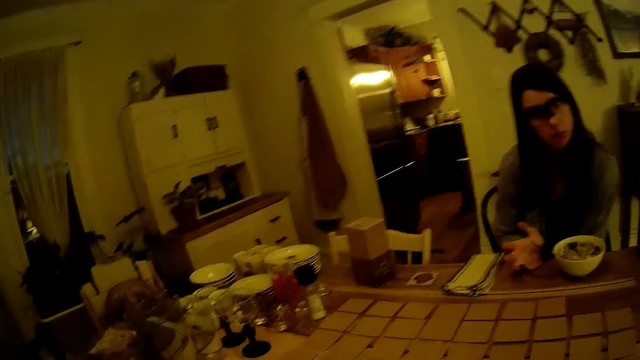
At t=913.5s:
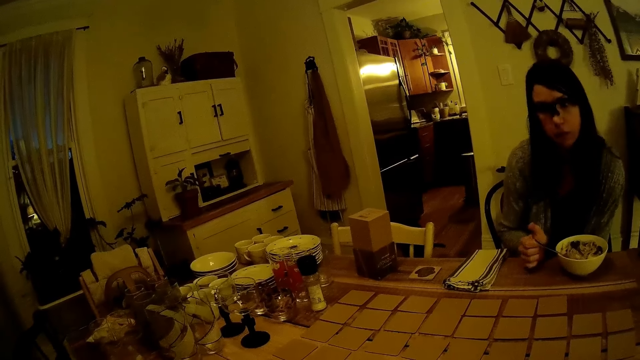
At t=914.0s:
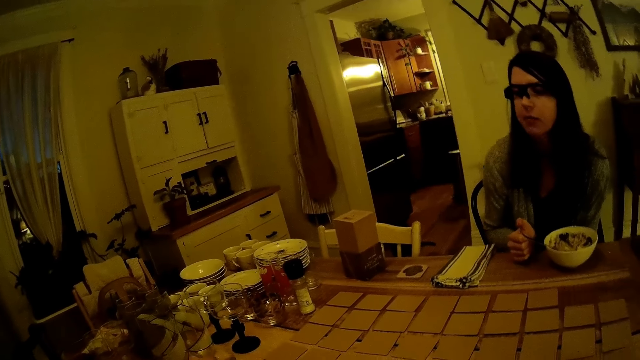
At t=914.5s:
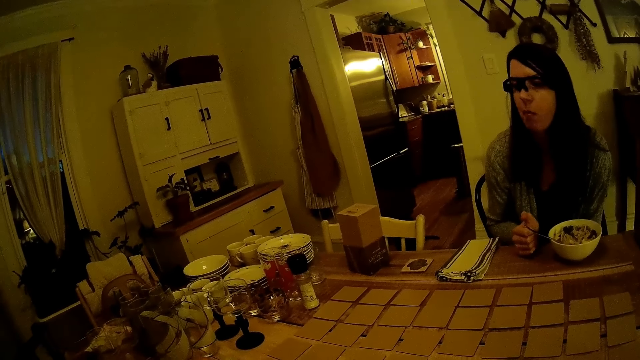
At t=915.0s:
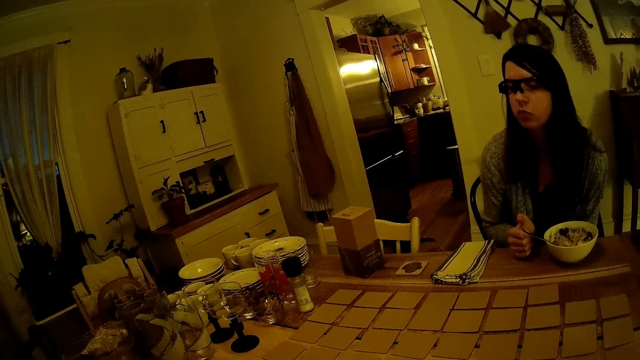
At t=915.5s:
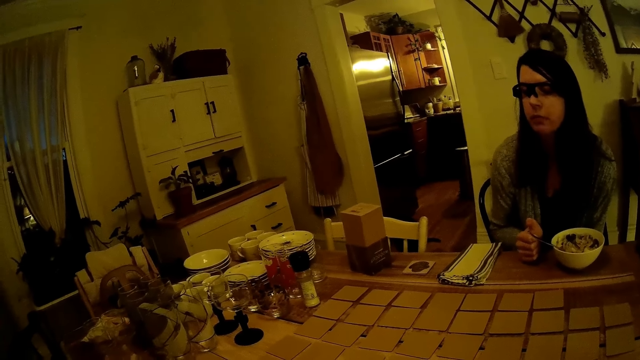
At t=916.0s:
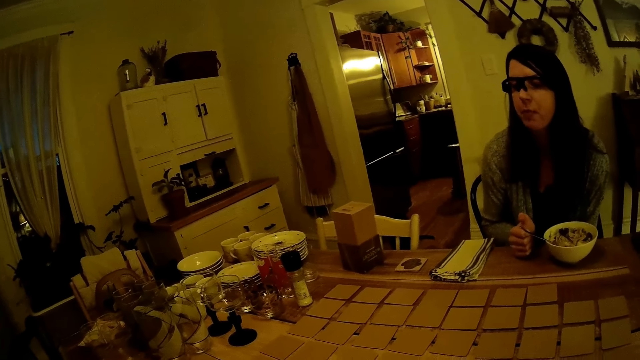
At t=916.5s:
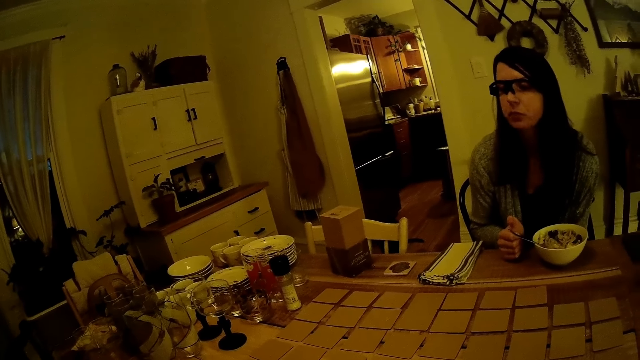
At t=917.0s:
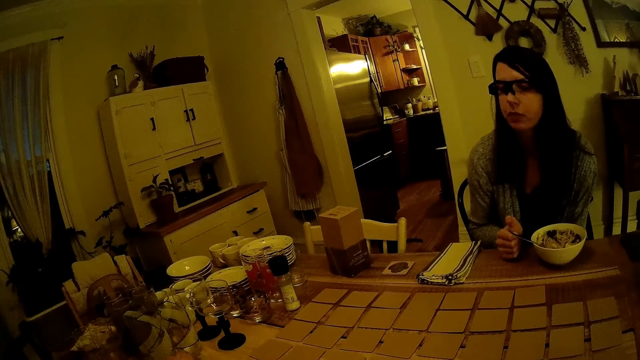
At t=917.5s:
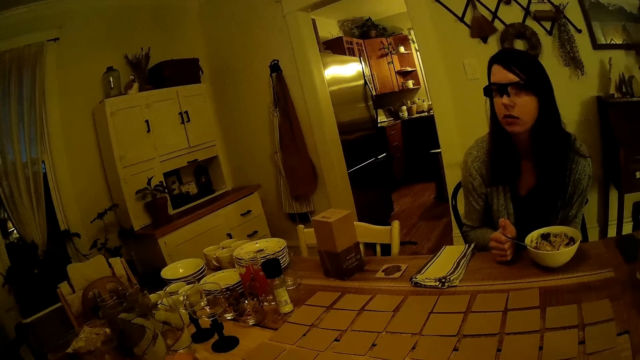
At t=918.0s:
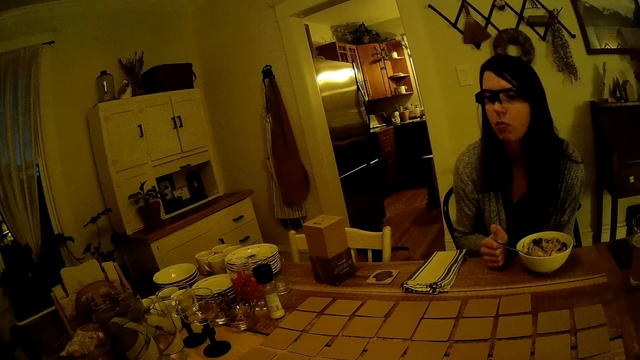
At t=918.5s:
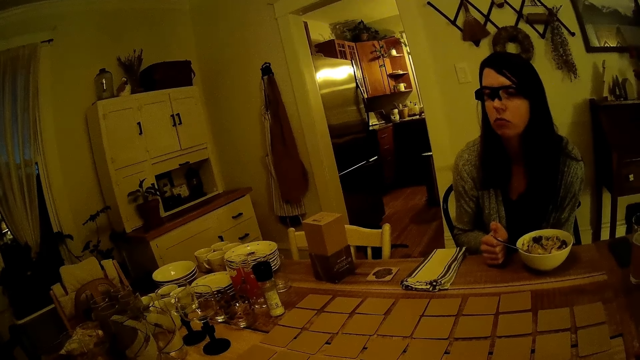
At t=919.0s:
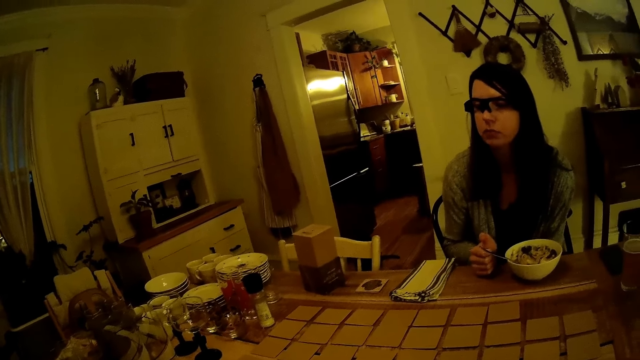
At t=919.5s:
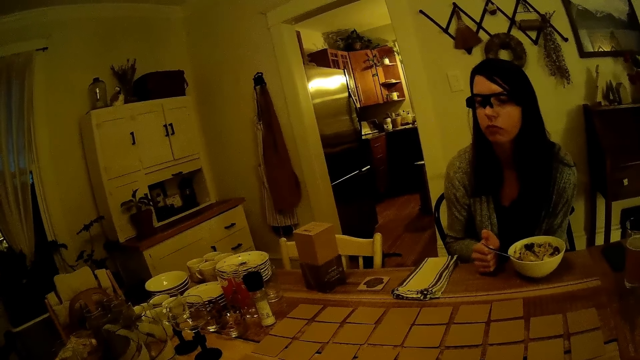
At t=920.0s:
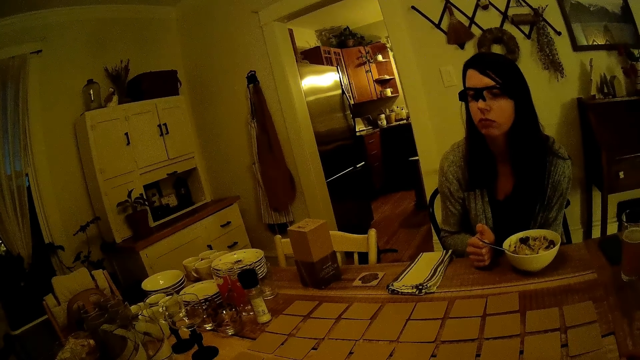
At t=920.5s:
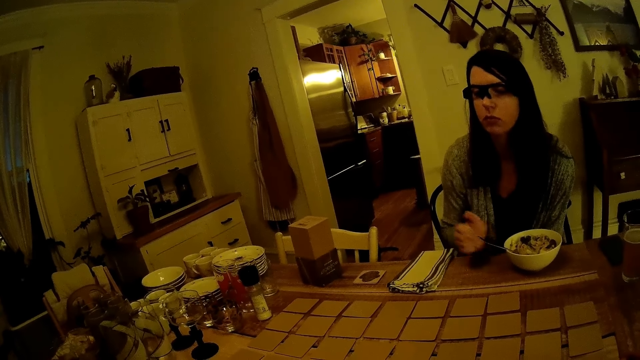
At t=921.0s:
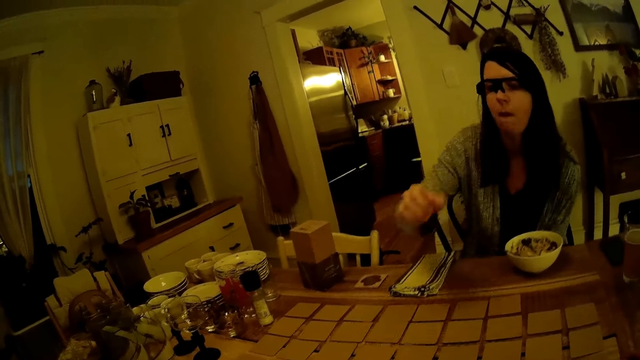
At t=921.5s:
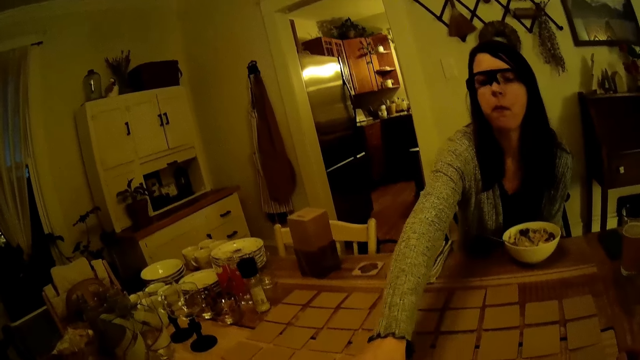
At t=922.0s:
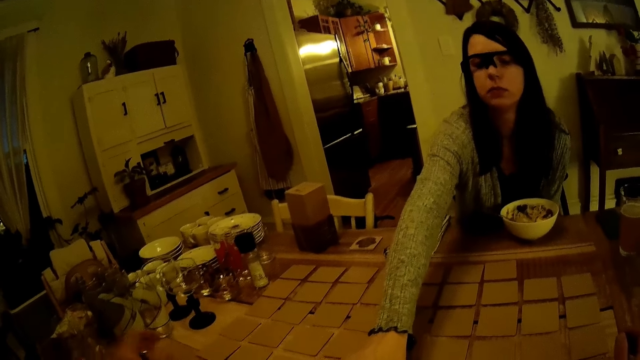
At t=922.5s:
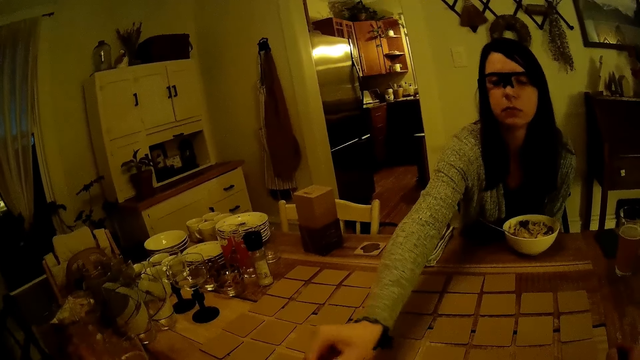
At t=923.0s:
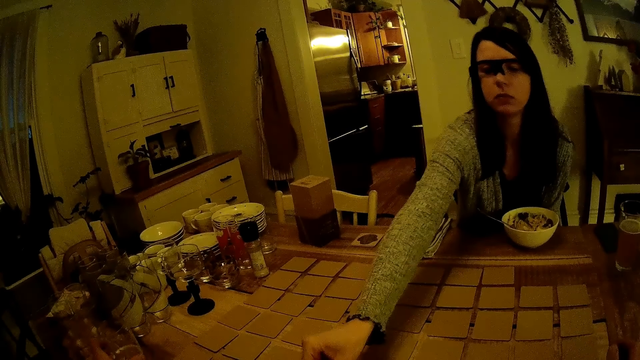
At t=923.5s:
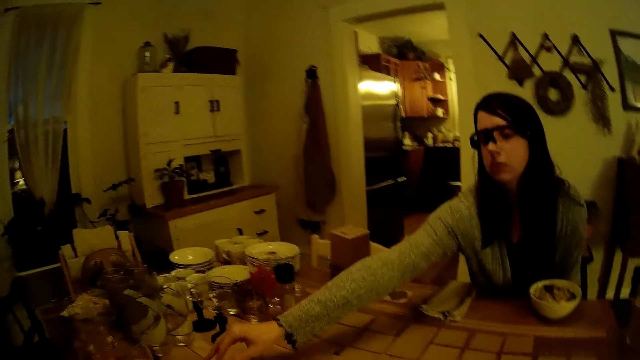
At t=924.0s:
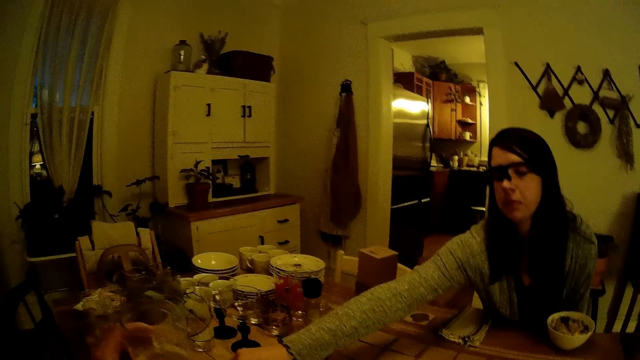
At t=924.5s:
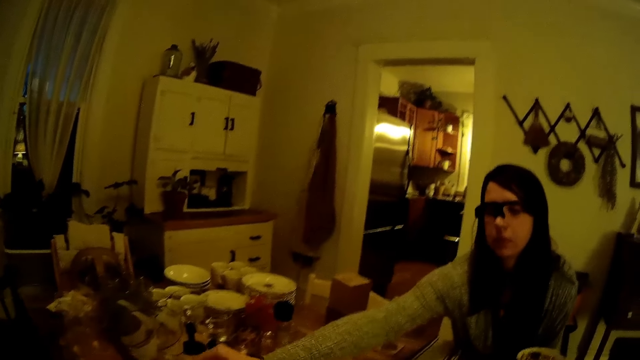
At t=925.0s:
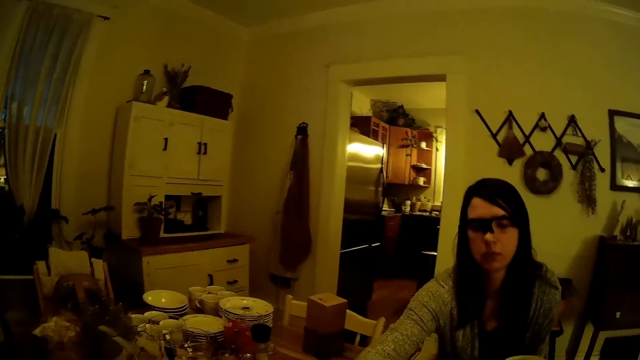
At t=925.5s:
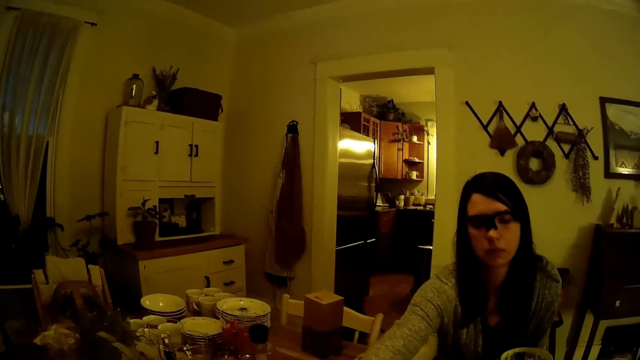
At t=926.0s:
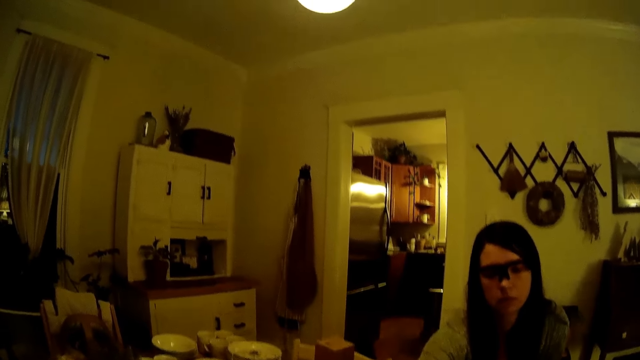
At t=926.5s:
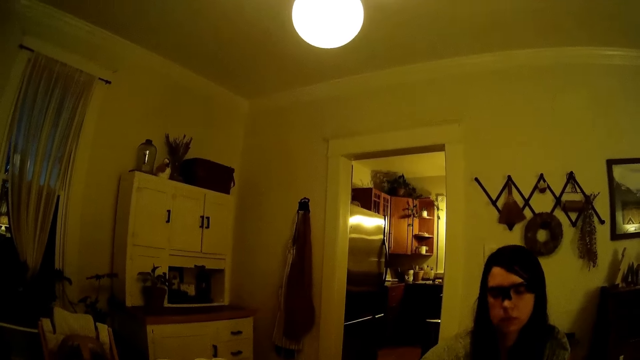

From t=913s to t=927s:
The girl stares around. She holds cards and flips a card on the dining table with her right hand. The camera wearer picks up a glass of water from the dining table with his left hand. The girl picks up a card on the dining table with her right hand.

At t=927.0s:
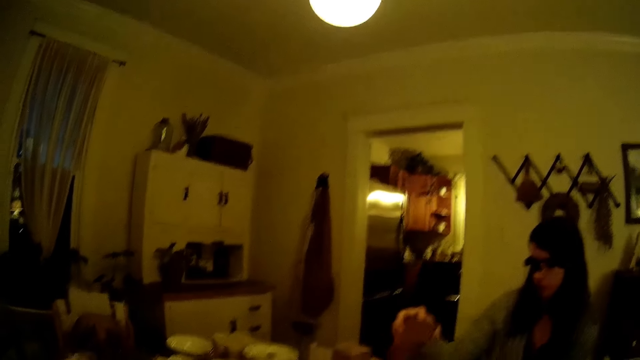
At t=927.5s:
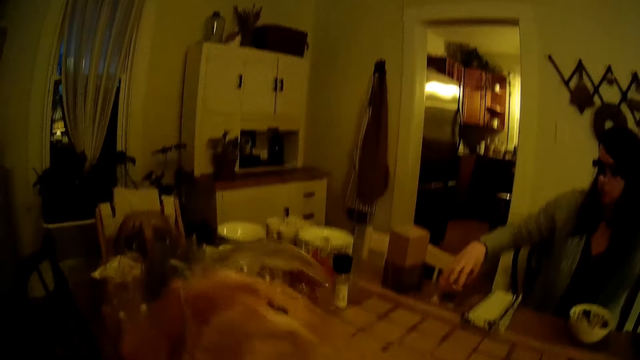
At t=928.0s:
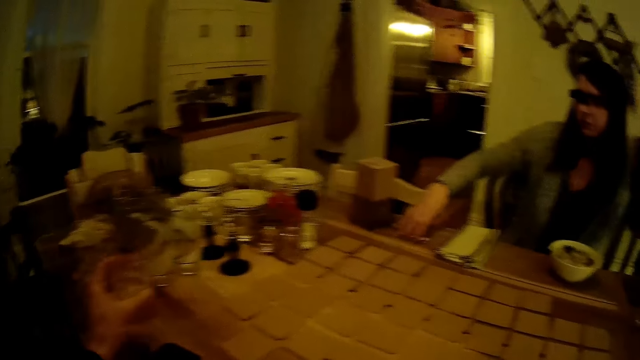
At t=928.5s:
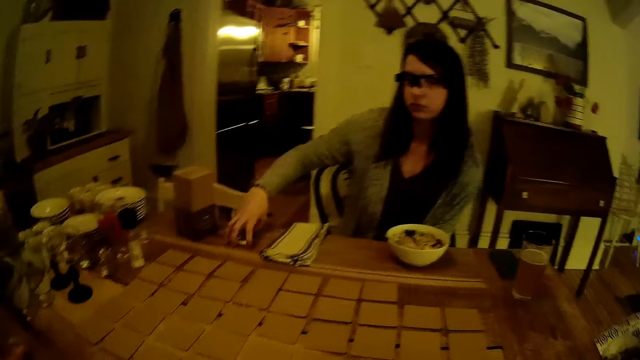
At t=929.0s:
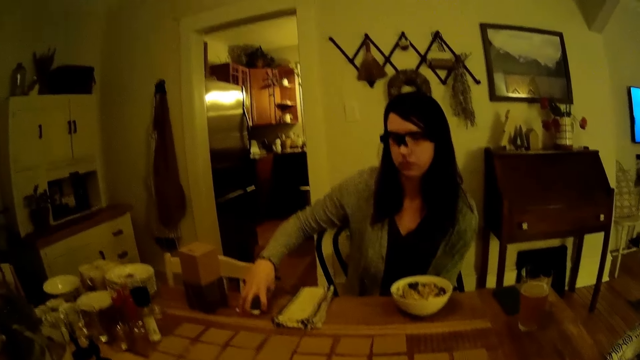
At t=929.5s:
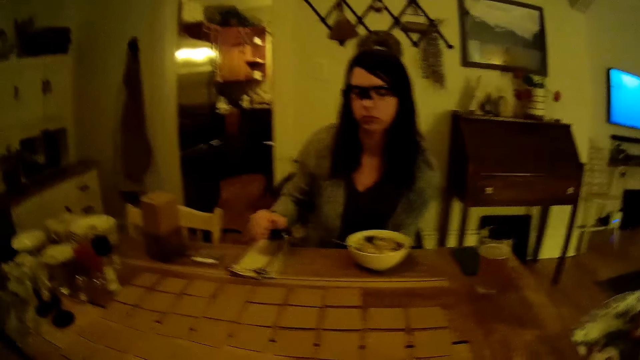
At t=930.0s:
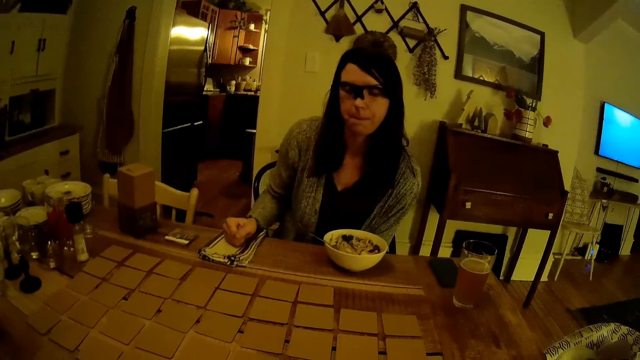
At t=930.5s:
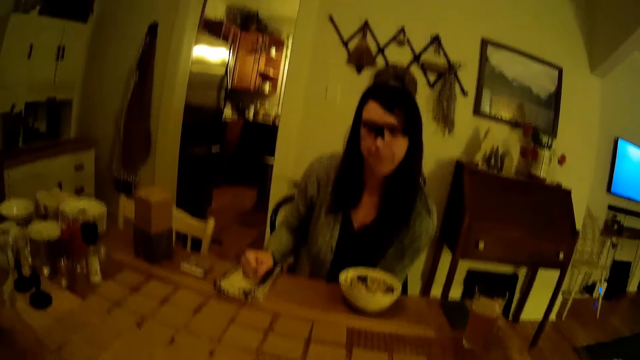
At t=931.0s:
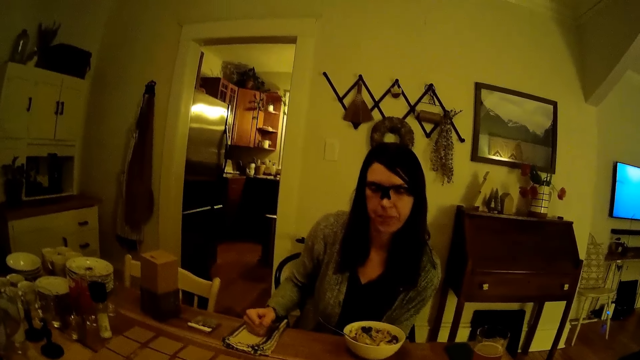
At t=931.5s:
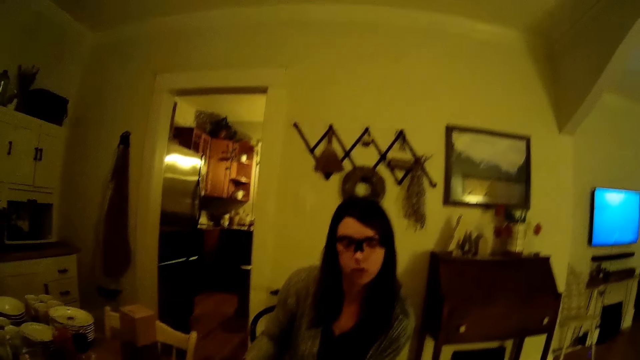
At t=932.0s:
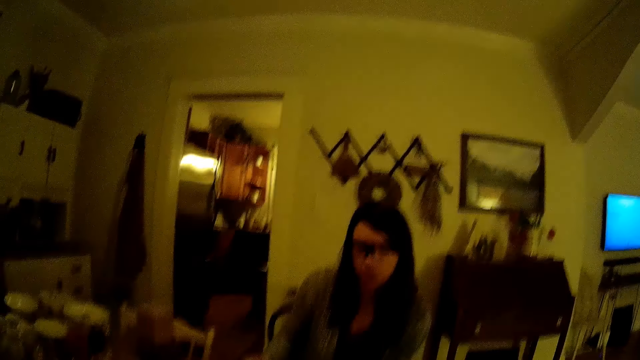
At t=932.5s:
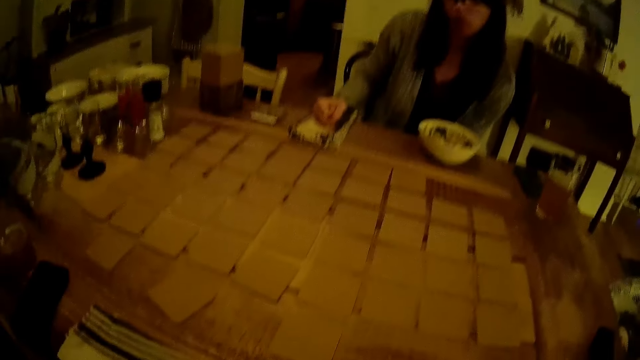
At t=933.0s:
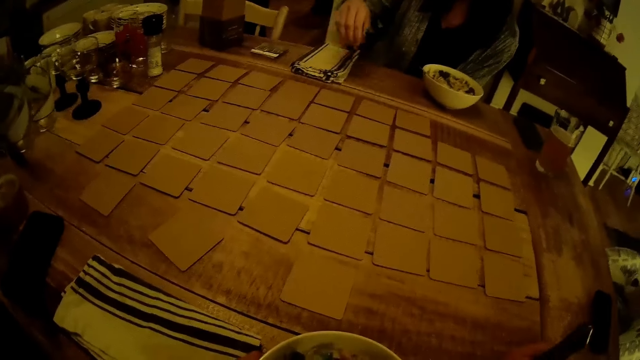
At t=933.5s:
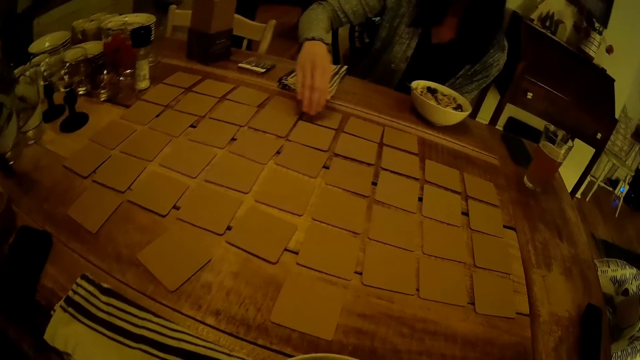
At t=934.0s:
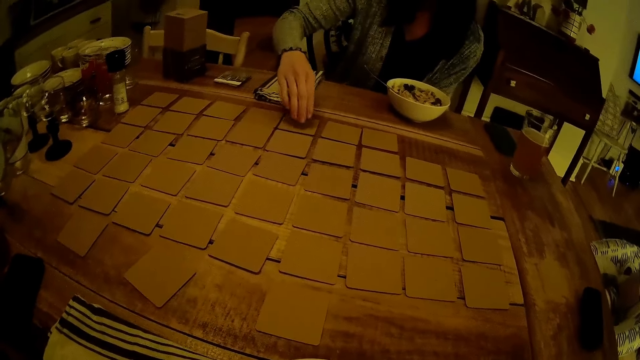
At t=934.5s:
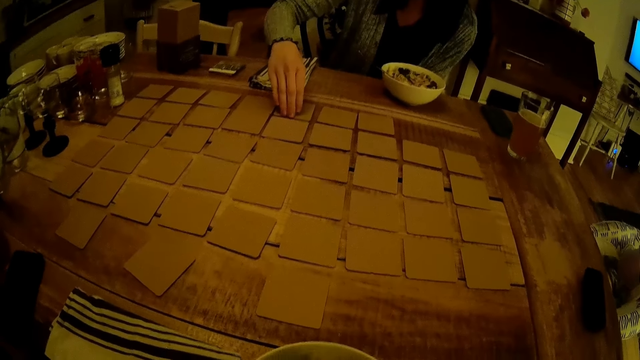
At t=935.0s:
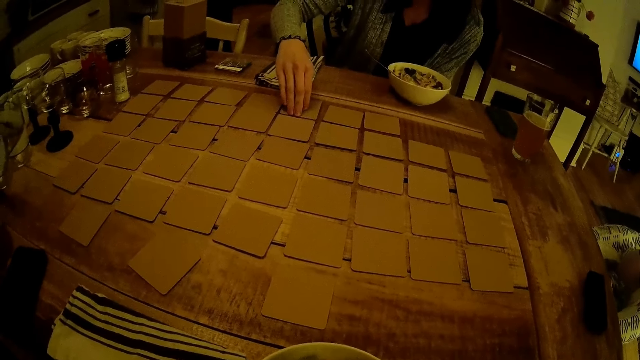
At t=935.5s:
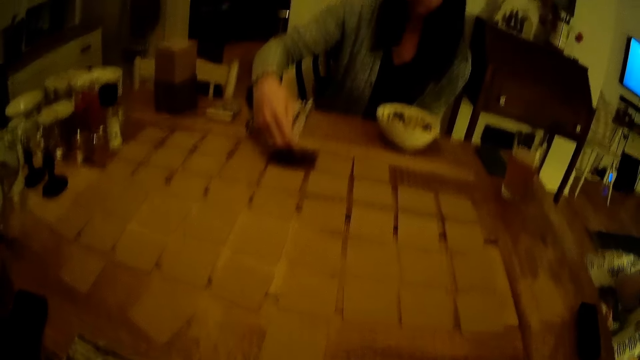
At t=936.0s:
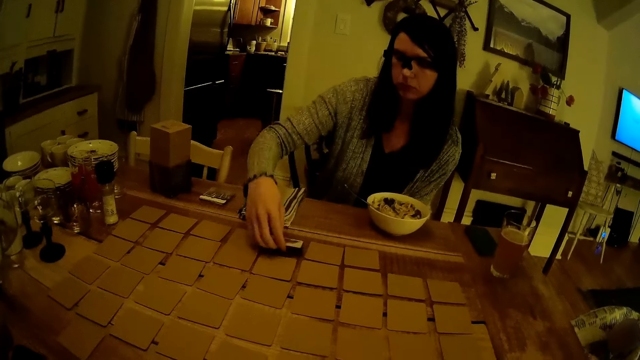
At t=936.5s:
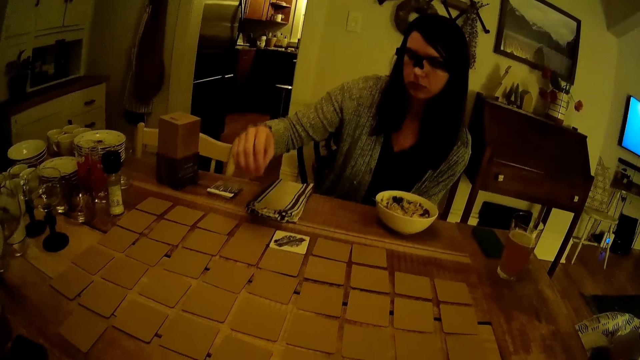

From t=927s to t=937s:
The camera wearer drops the glass of water in his left hand on the dining table. The girl drops the cards in her right hand on the dining table. The camera wearer converses with the girl. The girl holds the cards on the table and flips a card on the dining table with her right hand.
